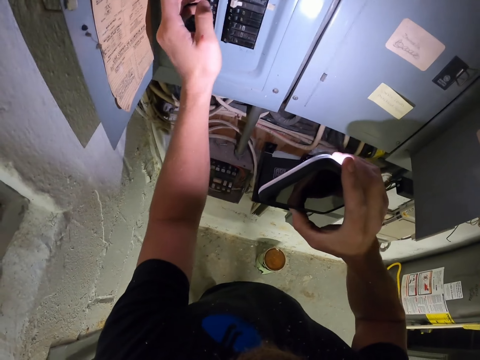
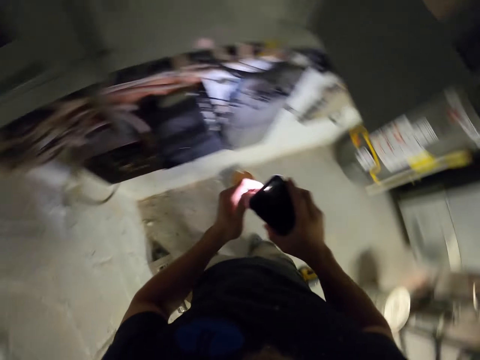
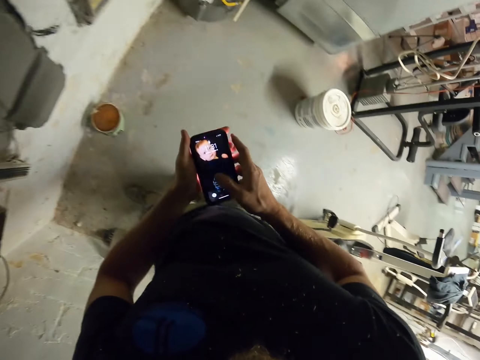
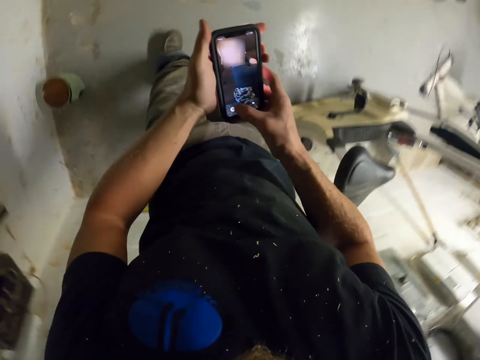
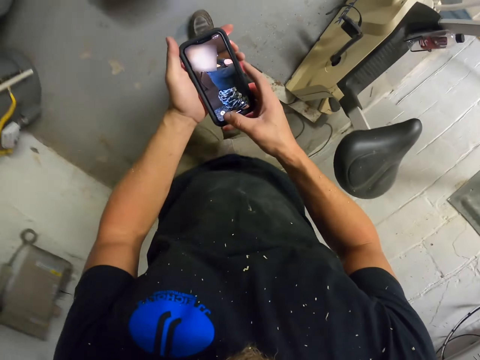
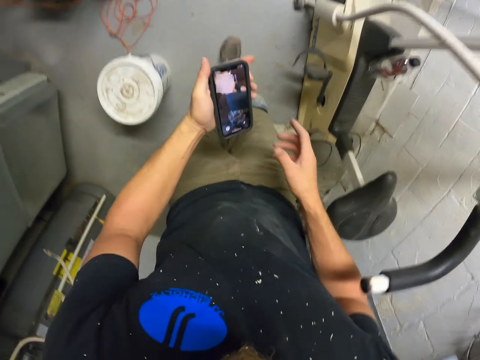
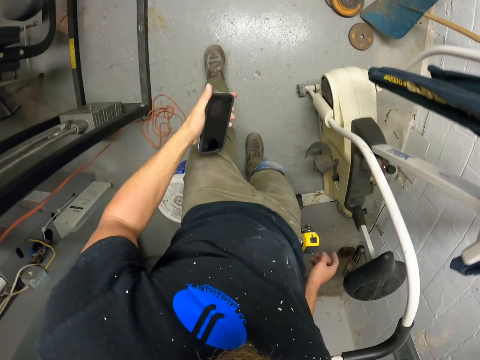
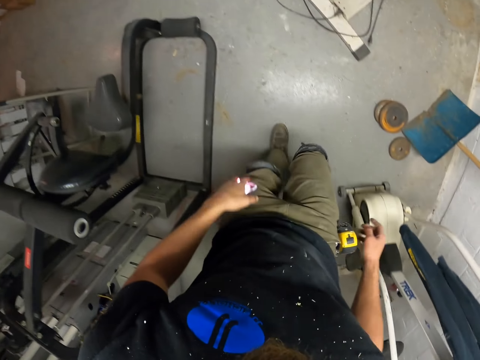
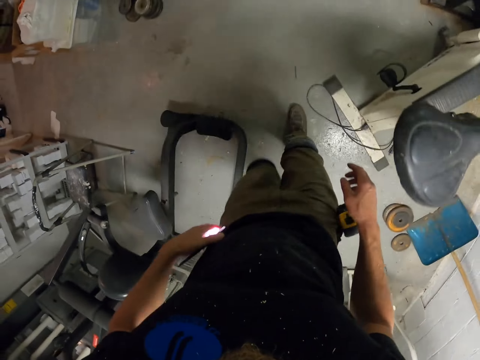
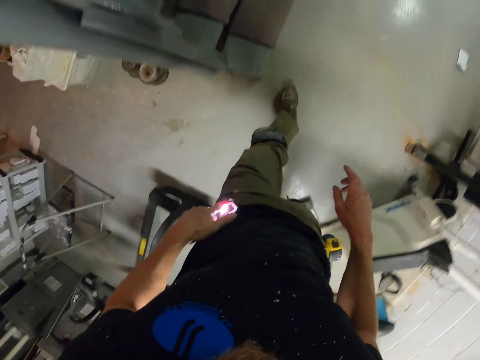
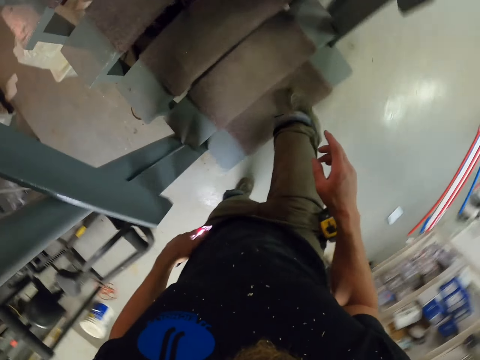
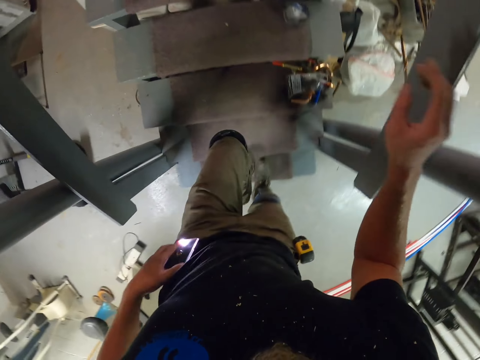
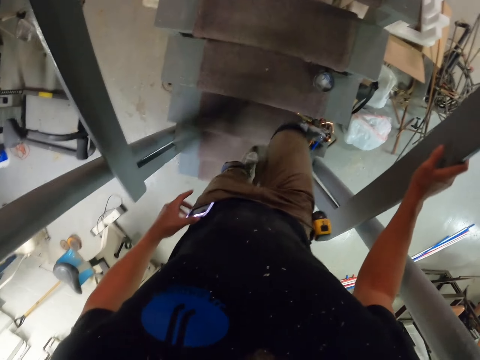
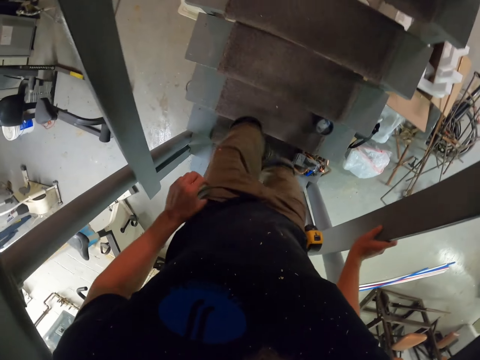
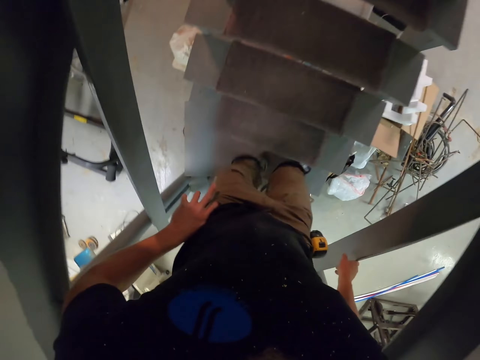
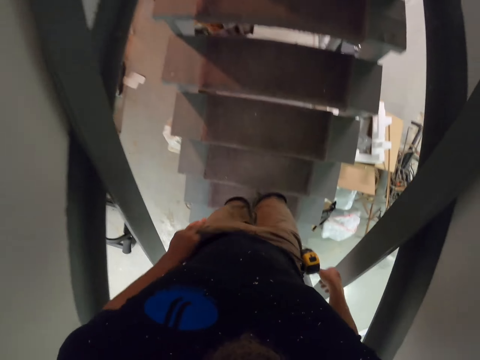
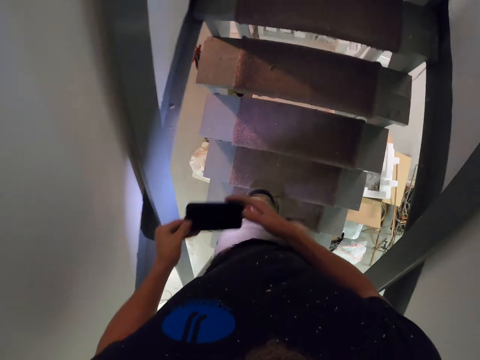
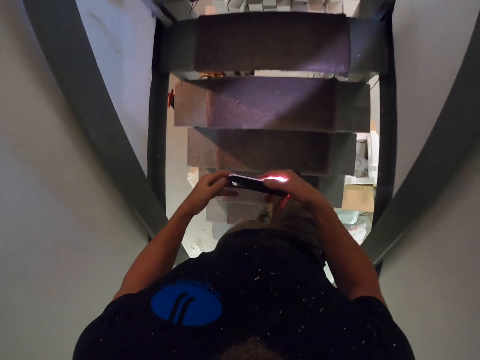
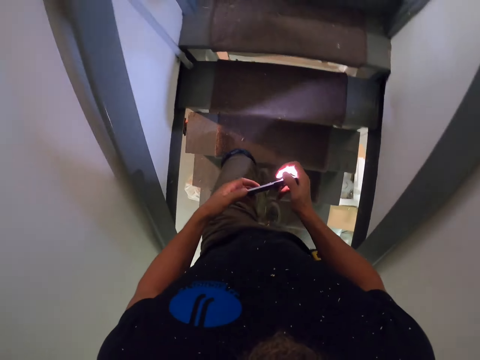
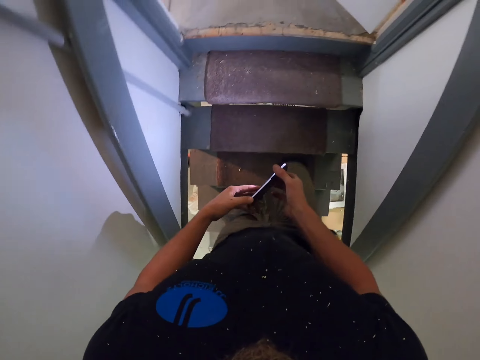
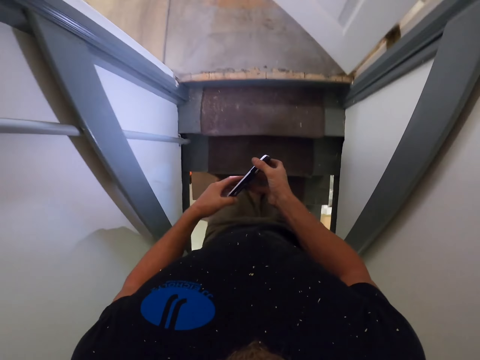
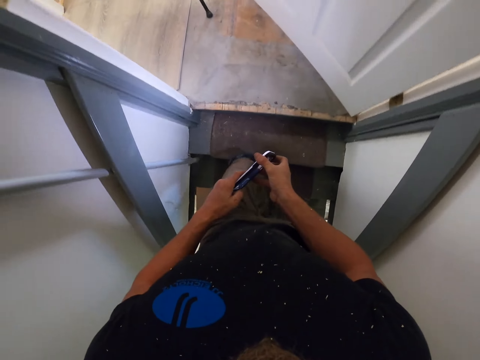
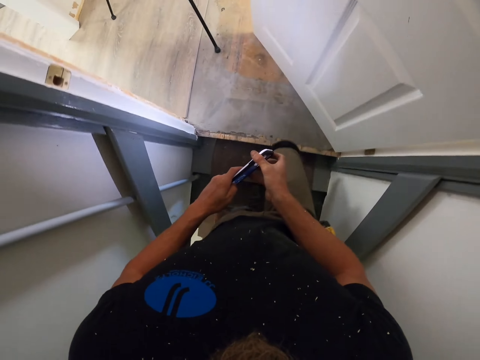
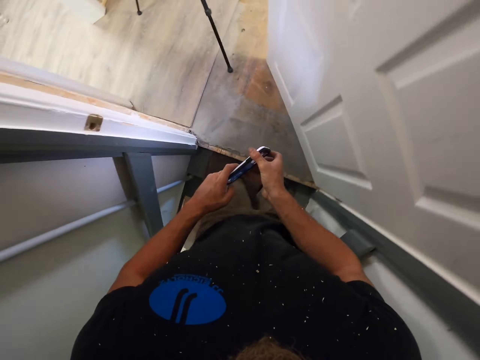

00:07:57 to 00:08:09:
The camera wearer holds the phone with both hands. They dial the phone. They walk towards the stairs. They put the phone in the pocket. They climb the stairs. They hold the stairs rail. They remove the phone from the pocket. They hold the phone with both hands. They operate the phone.

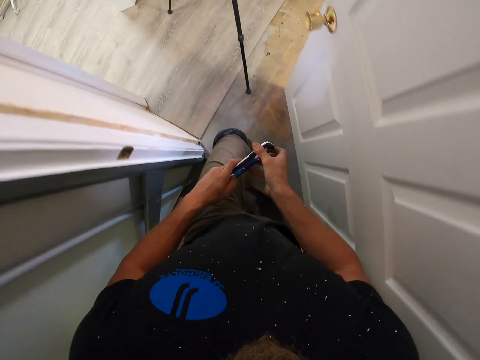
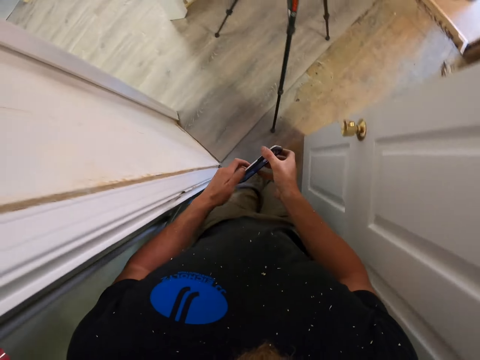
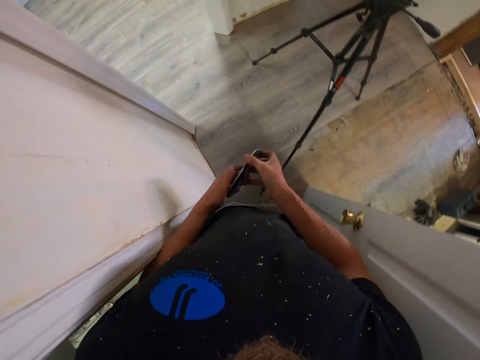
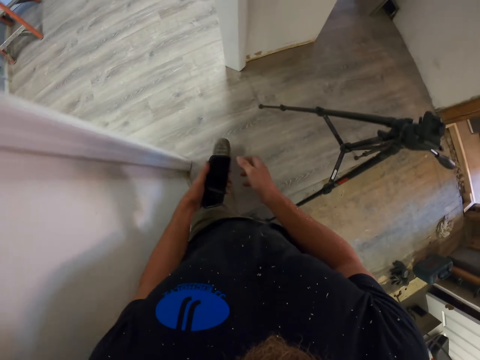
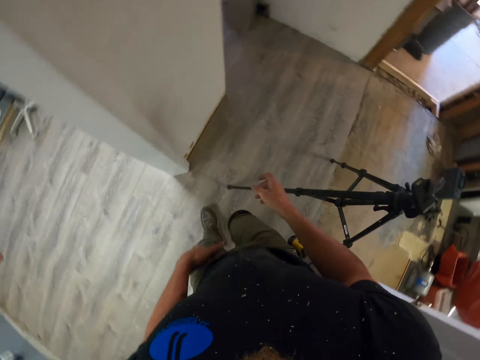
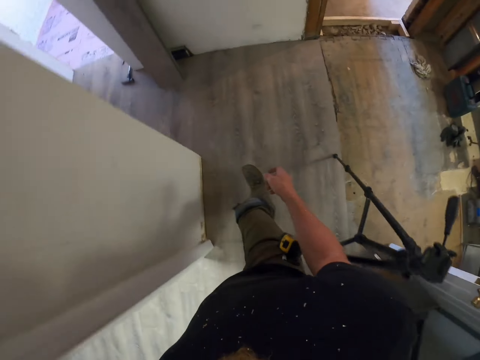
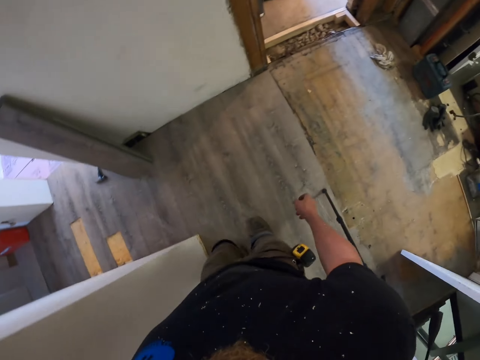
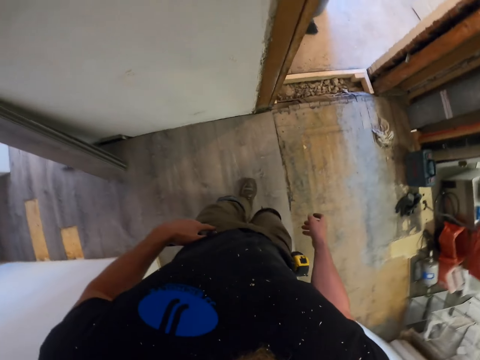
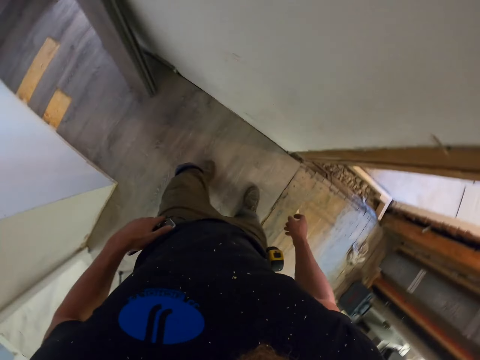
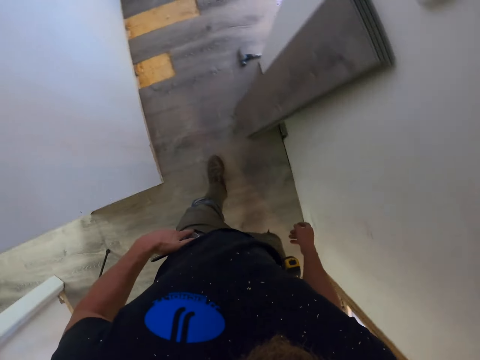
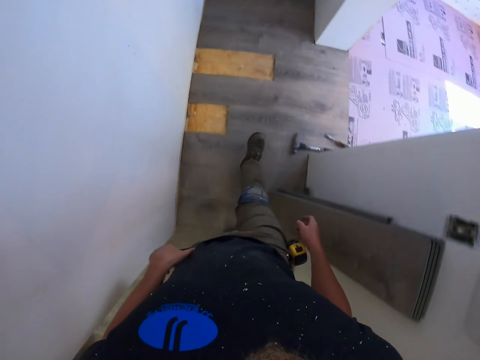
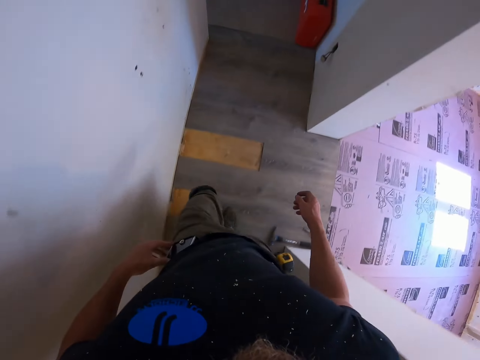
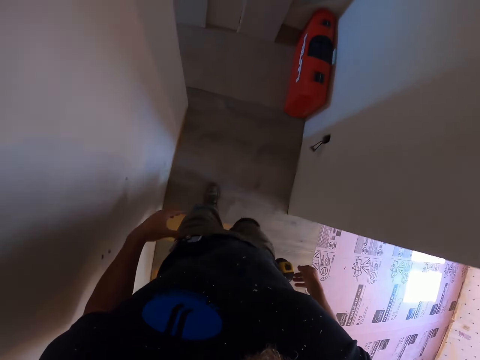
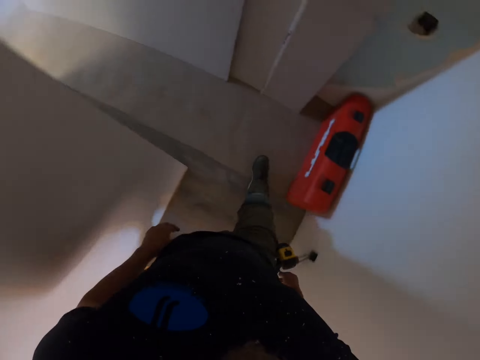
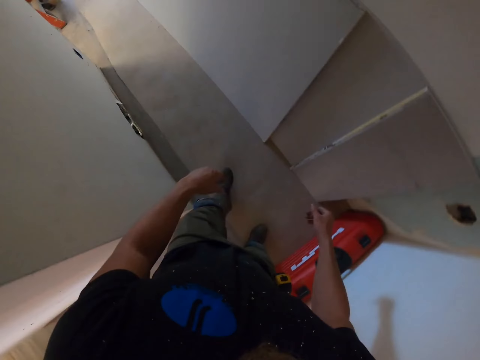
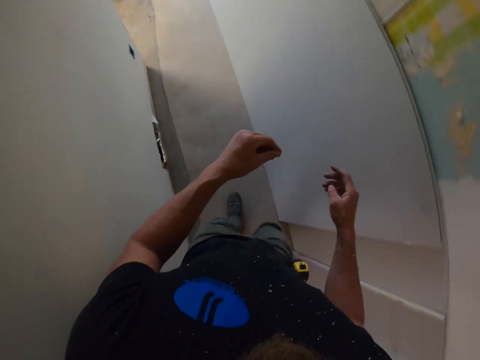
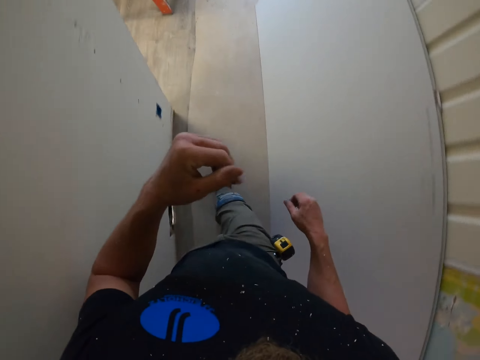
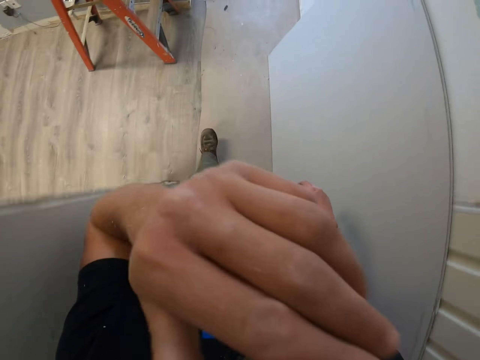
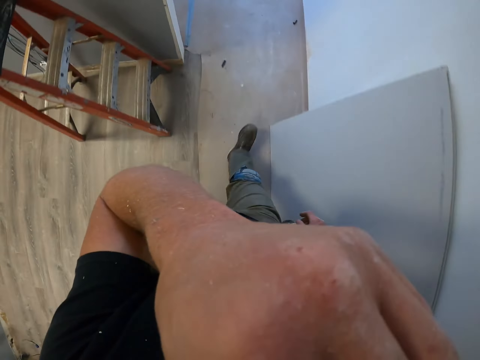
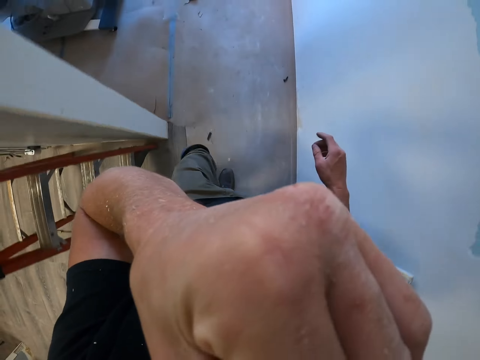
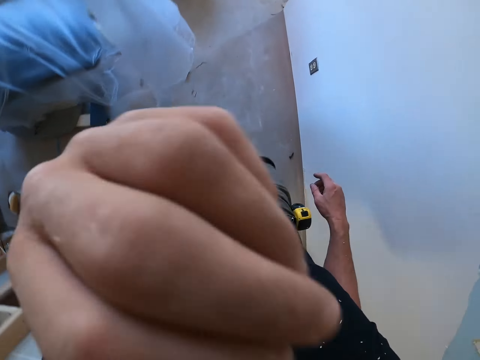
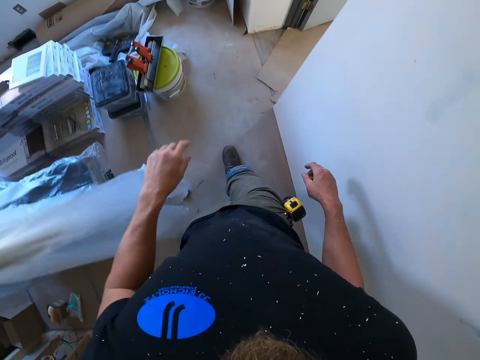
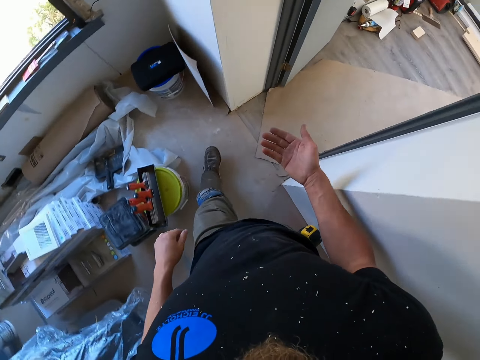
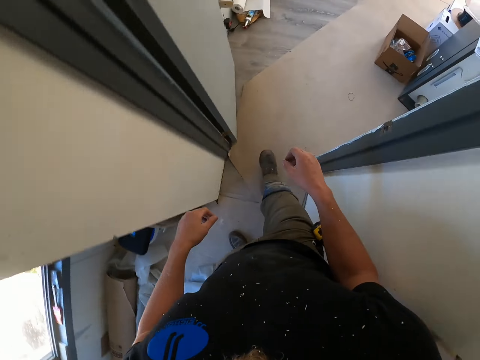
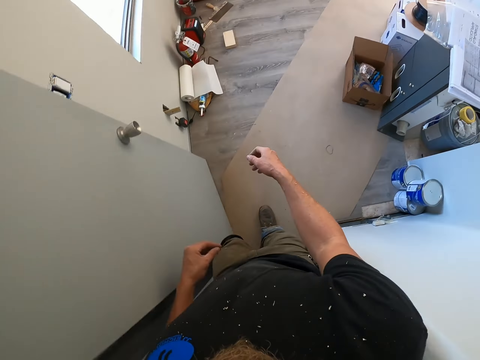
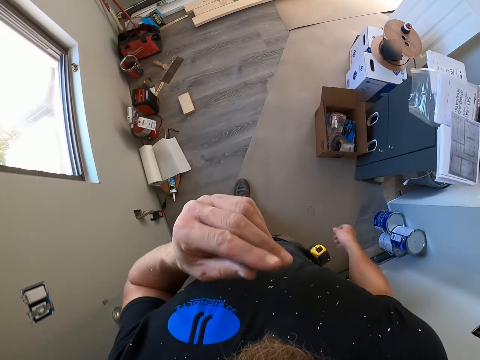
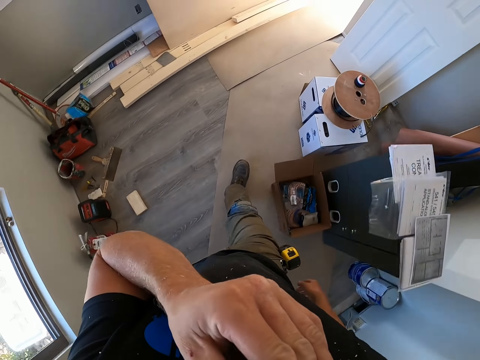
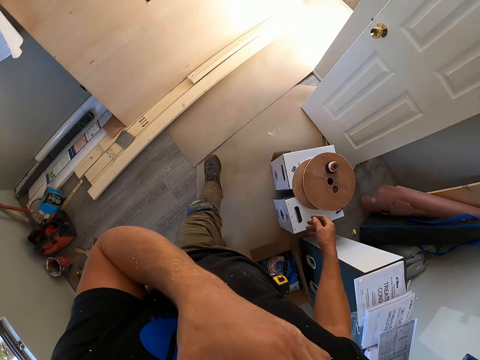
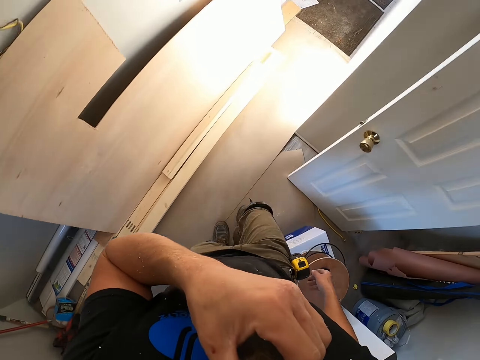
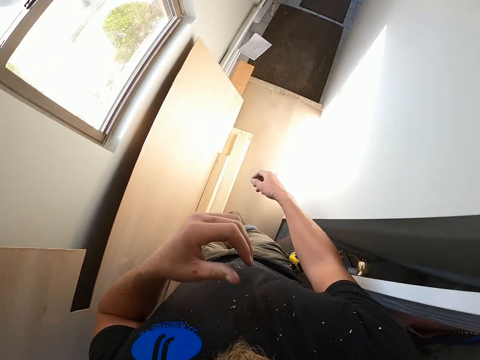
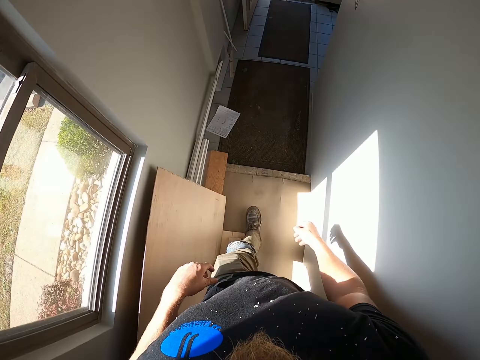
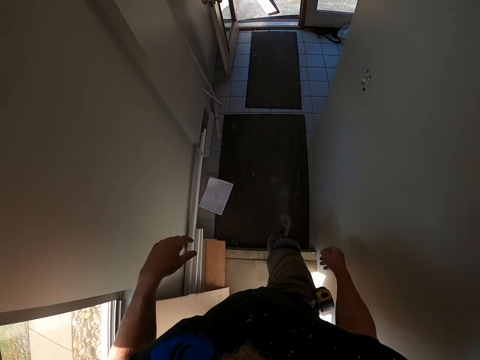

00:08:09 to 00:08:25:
The camera wearer walks around the house. He holds the phone with one hand. He puts the phone in the pocket. He rubs his fingers. He lifts the hand. He walks around the house. He lifts the hand.
